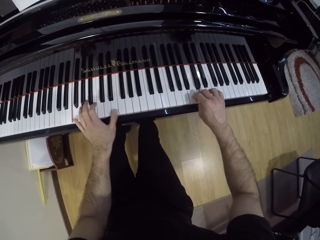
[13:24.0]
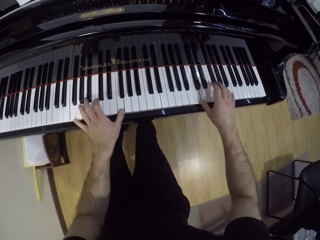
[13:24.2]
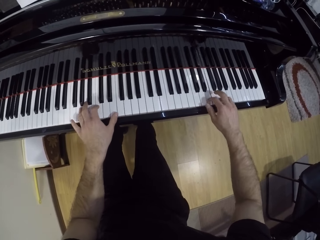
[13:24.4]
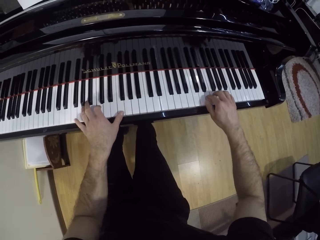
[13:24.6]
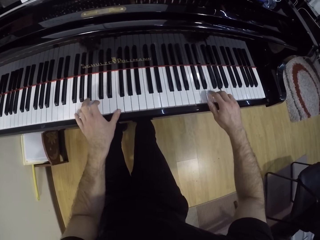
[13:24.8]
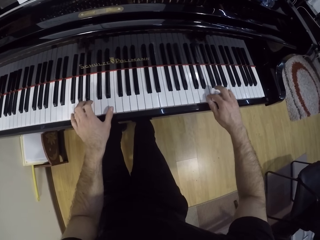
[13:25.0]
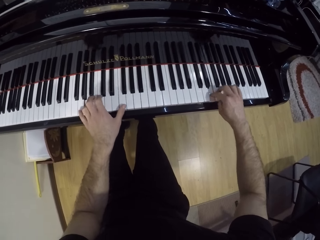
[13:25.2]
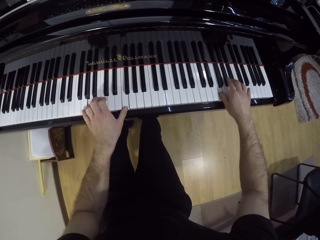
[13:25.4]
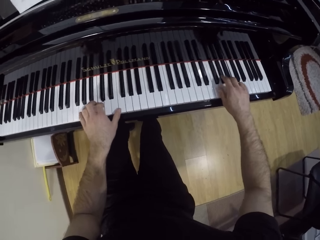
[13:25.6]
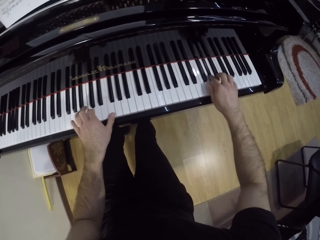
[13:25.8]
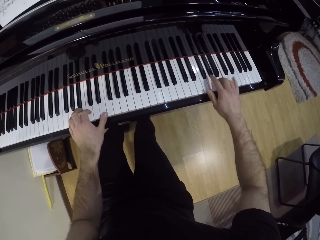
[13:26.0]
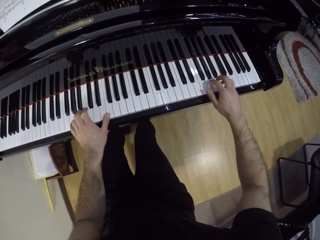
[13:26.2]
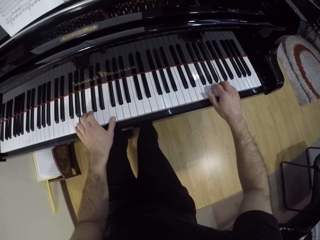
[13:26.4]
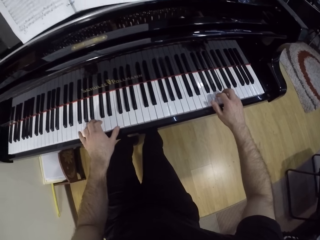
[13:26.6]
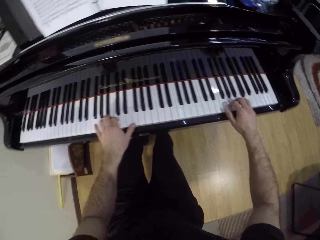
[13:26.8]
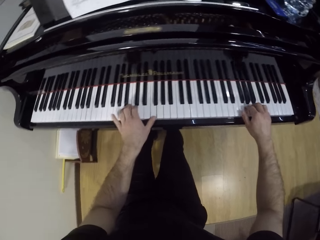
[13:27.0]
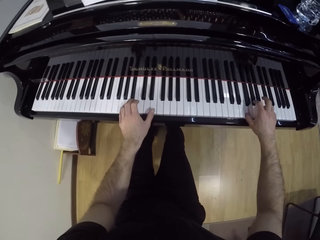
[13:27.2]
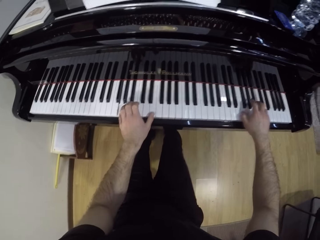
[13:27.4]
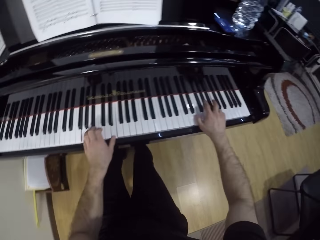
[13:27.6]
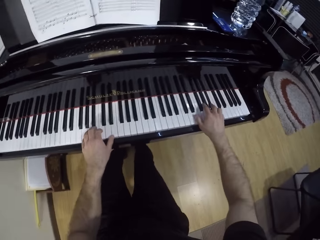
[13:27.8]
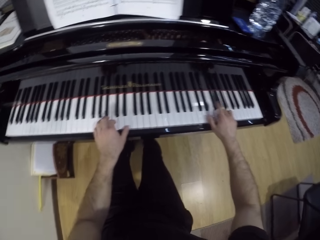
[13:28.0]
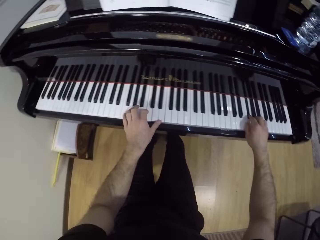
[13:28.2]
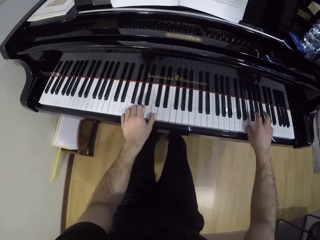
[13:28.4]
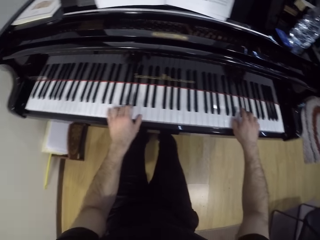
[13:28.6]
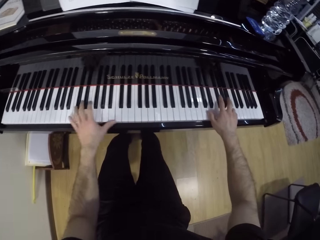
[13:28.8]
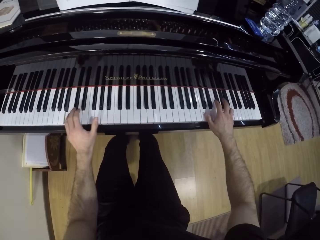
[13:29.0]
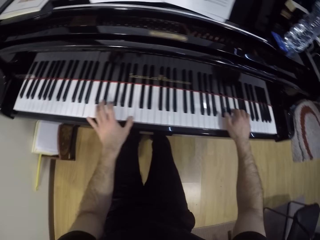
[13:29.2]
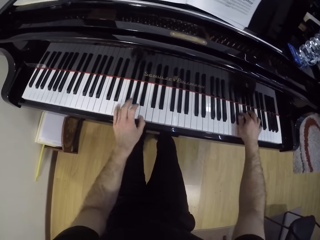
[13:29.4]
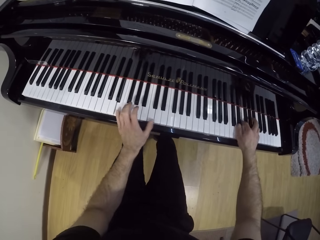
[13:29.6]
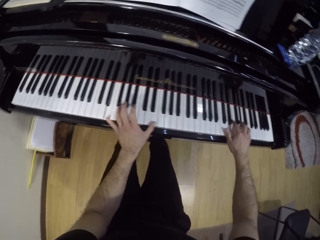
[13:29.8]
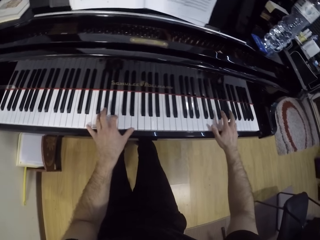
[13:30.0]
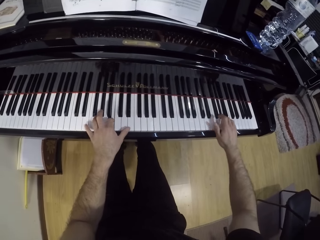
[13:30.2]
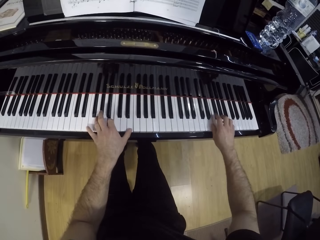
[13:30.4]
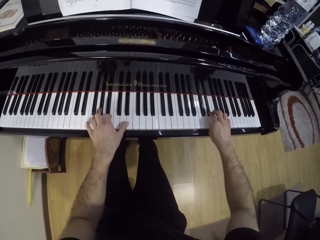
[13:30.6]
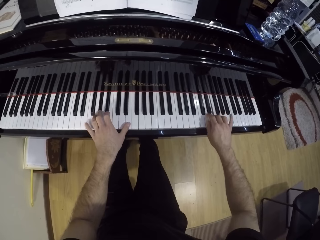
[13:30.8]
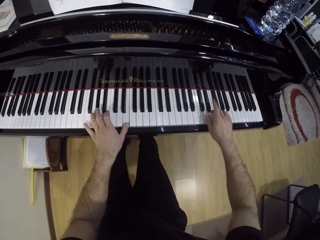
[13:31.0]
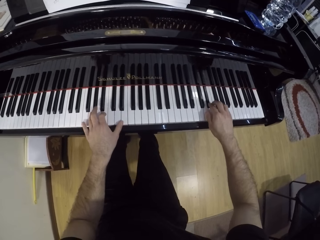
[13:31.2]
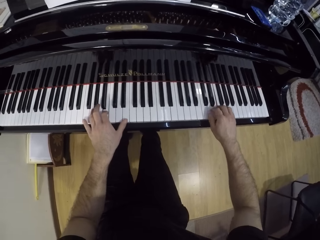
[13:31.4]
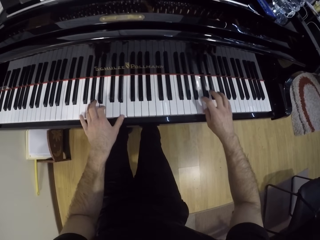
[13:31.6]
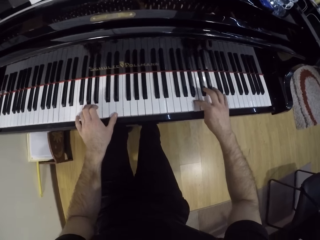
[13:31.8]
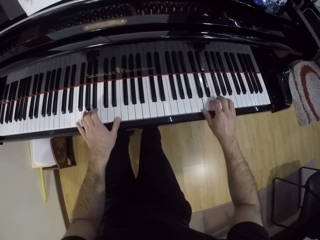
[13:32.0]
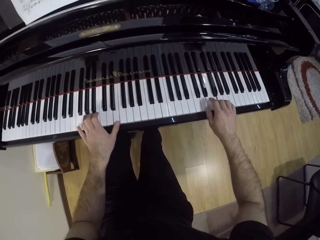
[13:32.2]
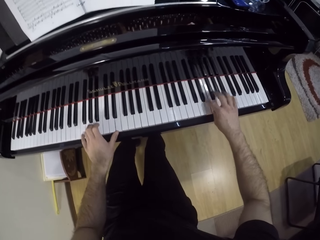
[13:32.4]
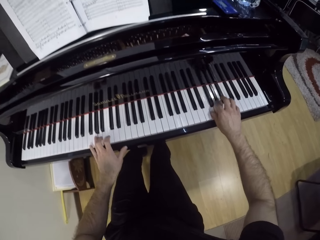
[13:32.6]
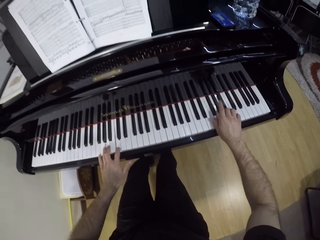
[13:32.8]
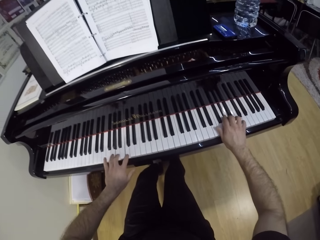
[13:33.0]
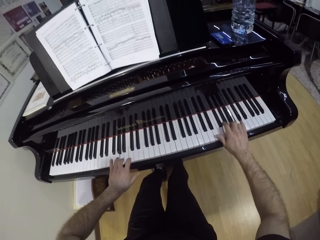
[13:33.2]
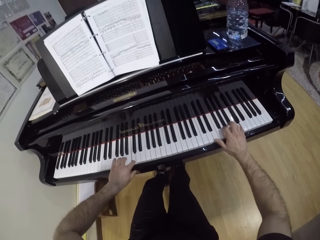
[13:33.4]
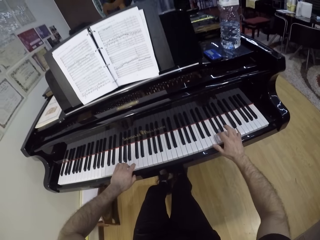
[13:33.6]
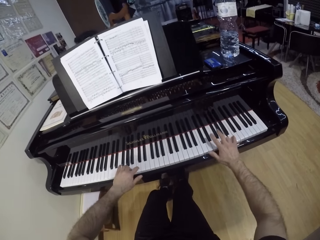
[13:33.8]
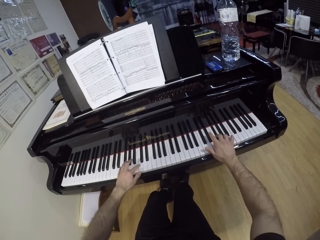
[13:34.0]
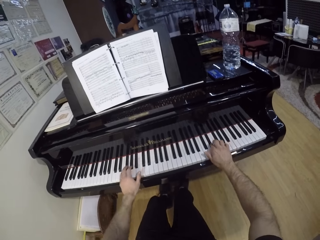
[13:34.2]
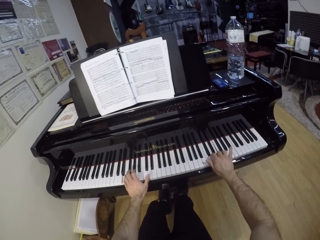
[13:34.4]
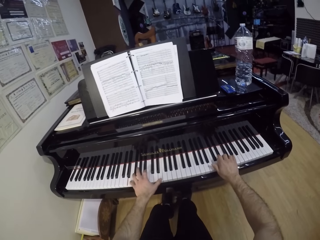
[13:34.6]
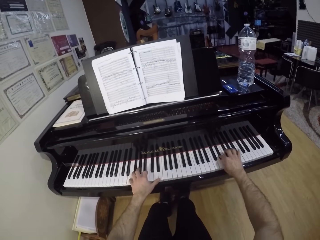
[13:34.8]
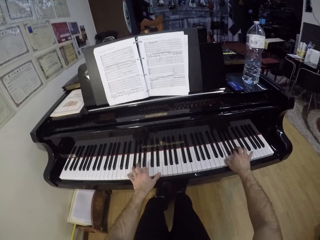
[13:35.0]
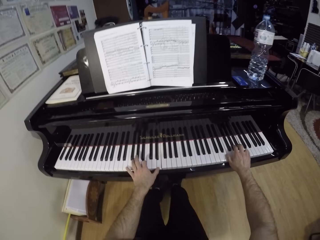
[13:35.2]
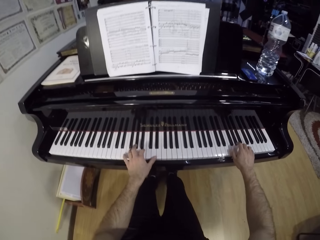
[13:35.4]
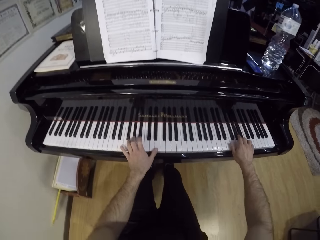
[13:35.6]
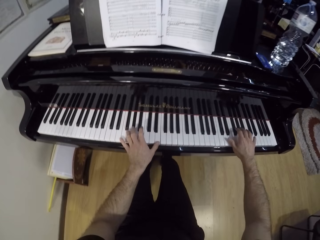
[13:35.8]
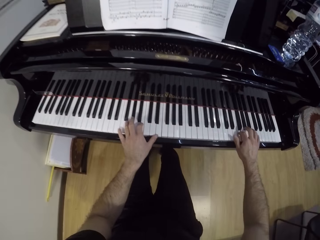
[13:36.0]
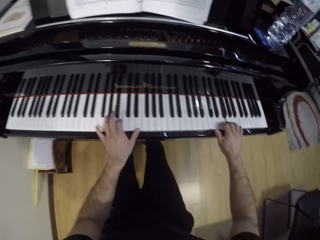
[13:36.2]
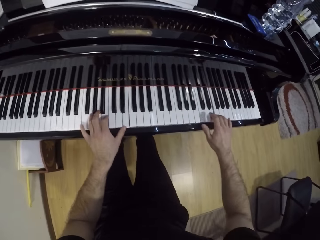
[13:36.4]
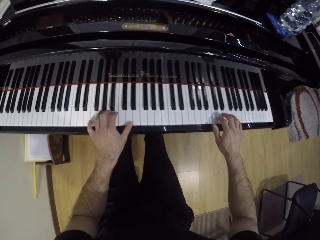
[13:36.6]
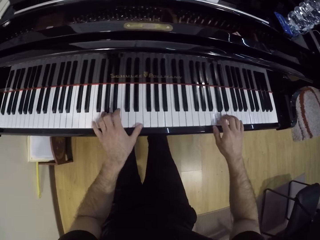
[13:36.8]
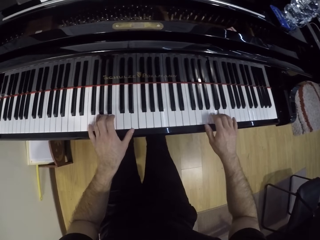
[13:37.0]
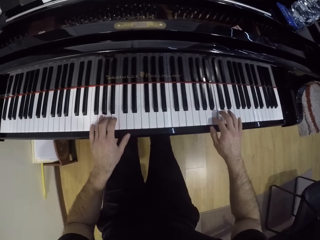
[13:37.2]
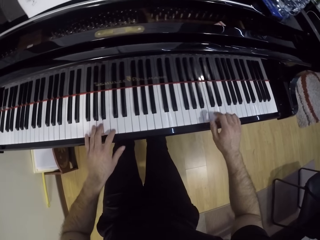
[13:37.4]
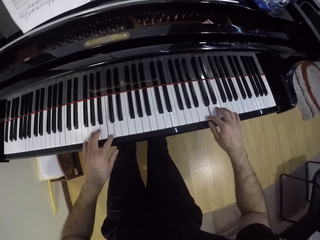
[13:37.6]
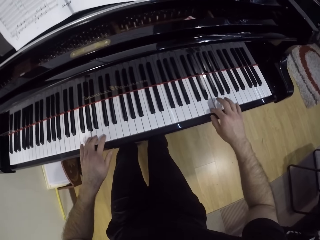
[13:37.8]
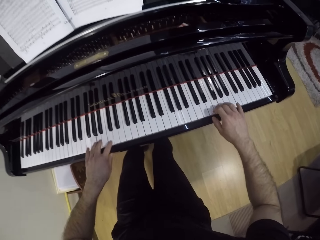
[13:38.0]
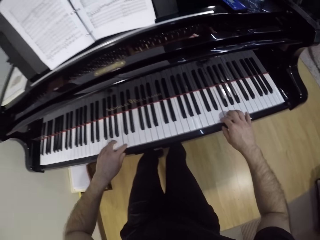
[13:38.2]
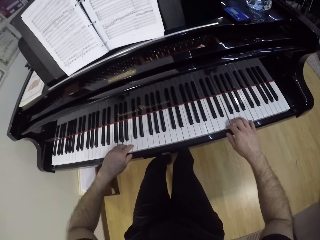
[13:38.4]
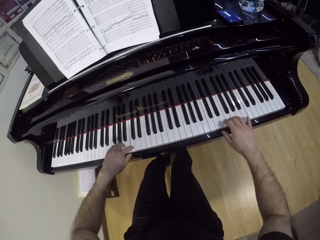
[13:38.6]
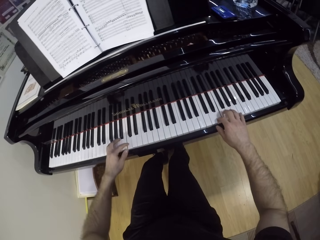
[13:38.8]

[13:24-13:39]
The camera wearer bends the left hand and plays the keyboard with both hands.

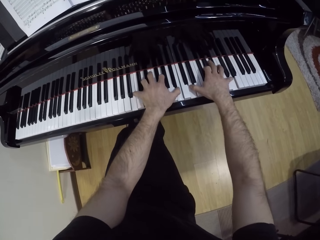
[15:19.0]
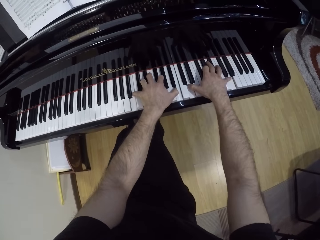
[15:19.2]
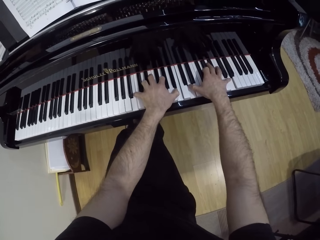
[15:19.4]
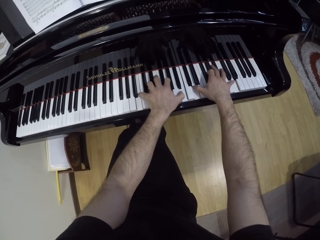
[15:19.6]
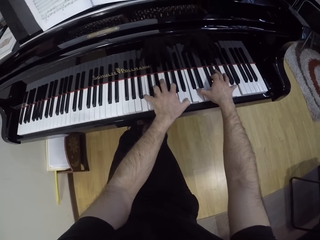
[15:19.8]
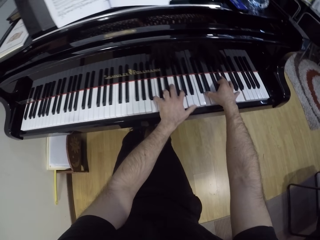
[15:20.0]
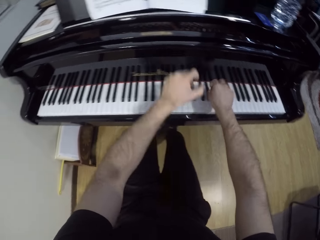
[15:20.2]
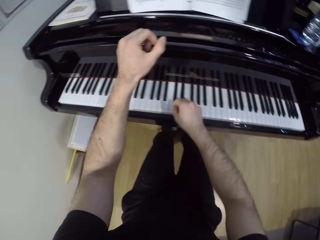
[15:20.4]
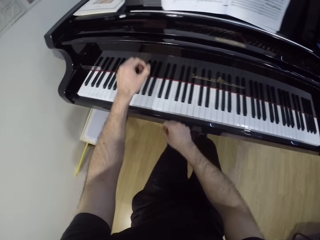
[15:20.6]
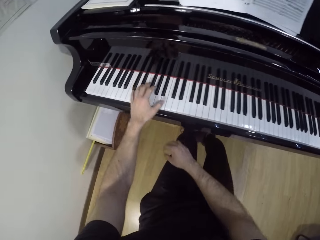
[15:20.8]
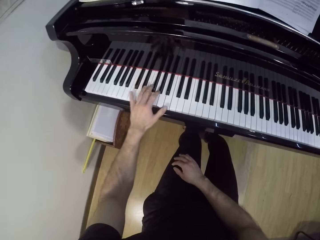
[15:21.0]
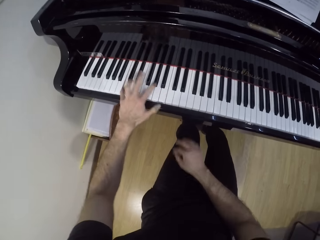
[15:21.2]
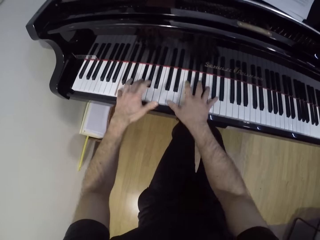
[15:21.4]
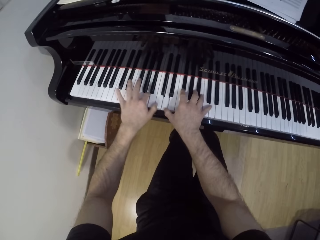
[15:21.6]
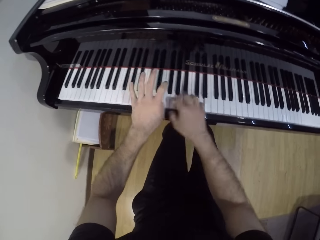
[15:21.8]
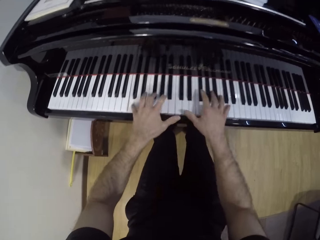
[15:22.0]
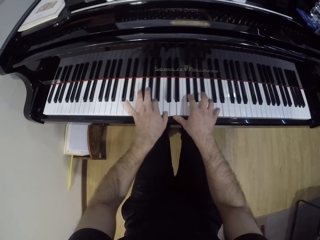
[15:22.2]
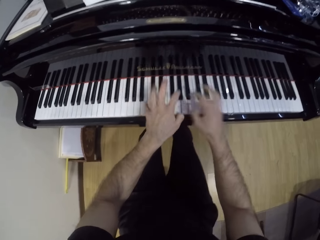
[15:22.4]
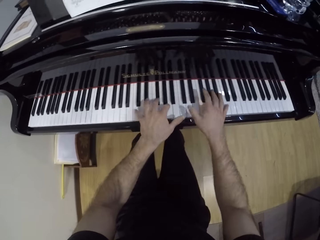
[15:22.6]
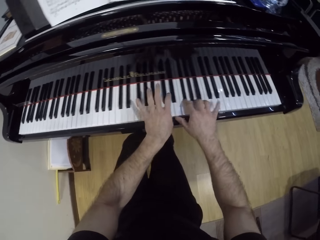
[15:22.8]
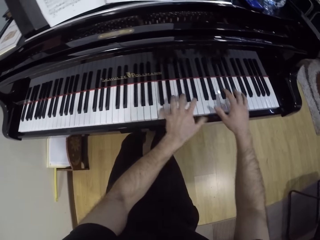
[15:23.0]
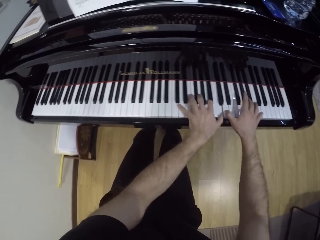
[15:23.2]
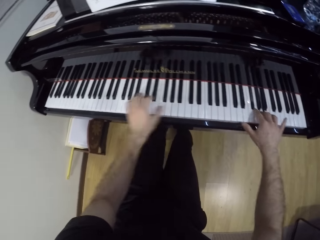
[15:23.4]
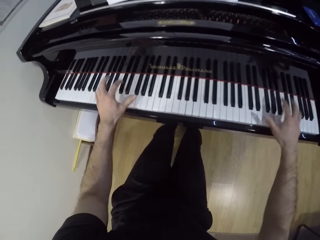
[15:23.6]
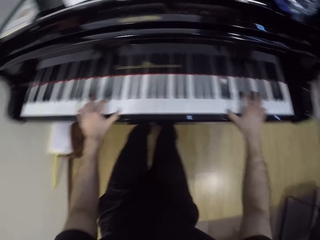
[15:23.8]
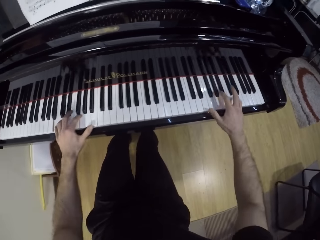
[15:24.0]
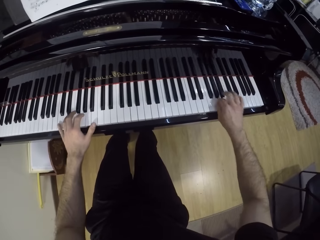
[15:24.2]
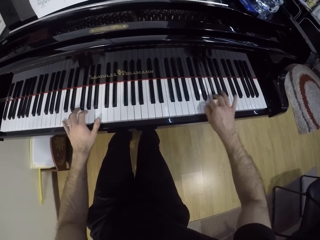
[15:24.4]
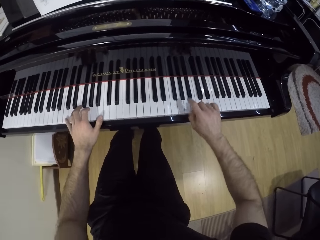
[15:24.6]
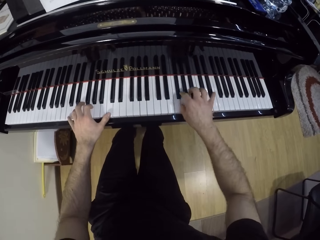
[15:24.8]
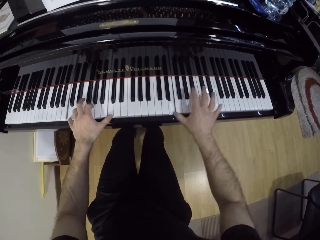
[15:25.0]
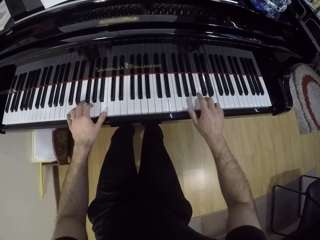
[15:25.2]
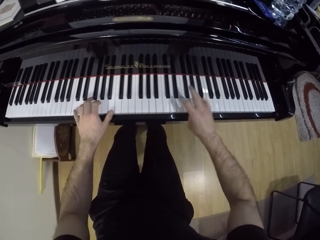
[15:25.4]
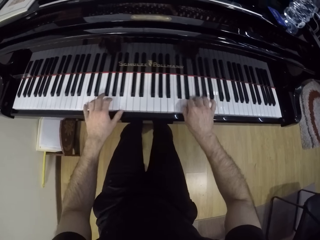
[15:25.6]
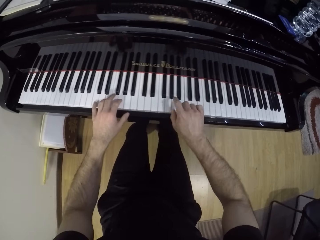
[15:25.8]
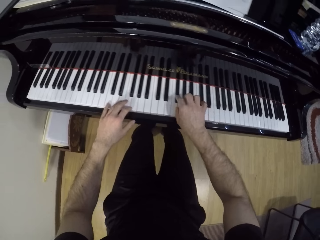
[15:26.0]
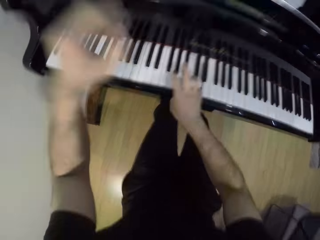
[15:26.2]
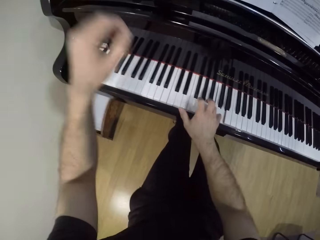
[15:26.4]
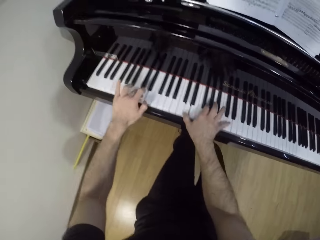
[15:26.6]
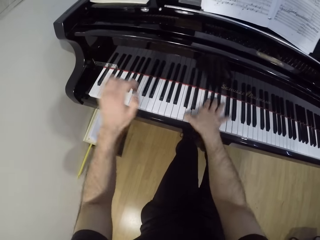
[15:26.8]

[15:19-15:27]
The camera wearer plays the piano with his left hand. He plays the piano with both hands.
